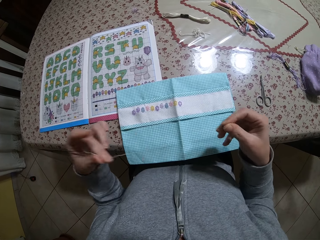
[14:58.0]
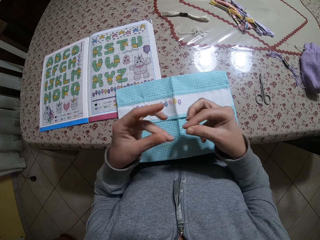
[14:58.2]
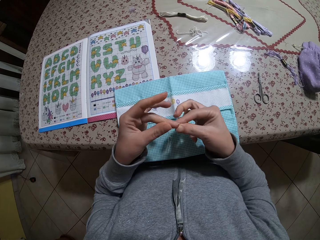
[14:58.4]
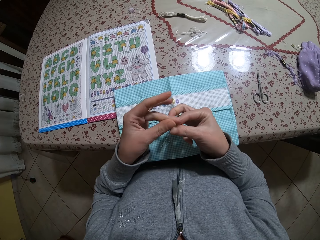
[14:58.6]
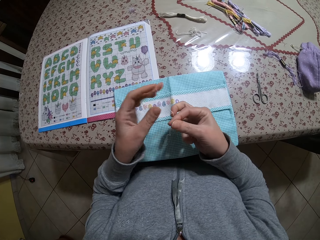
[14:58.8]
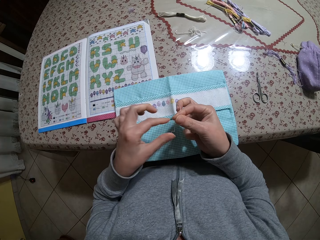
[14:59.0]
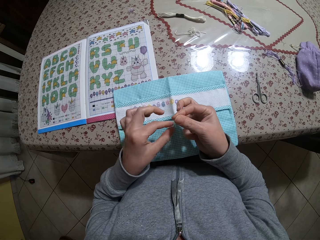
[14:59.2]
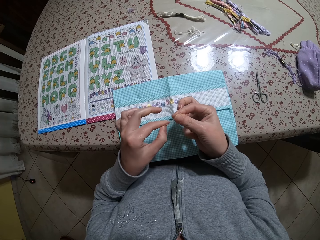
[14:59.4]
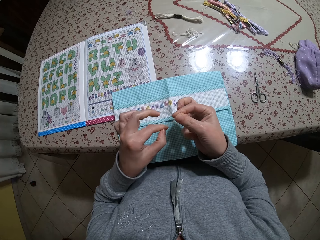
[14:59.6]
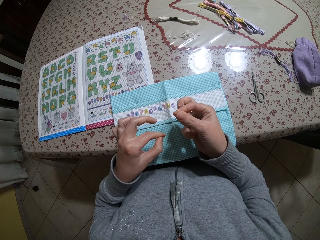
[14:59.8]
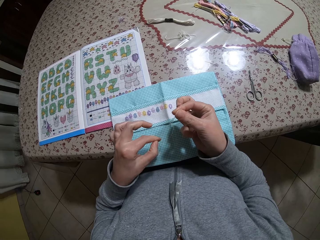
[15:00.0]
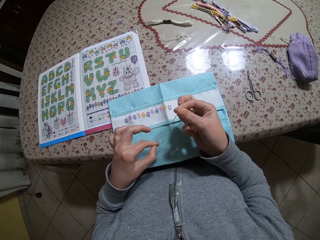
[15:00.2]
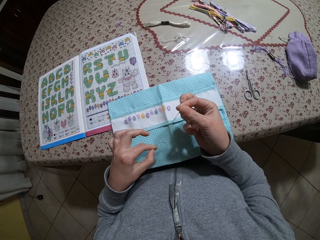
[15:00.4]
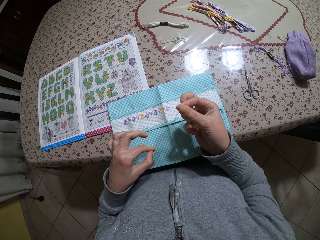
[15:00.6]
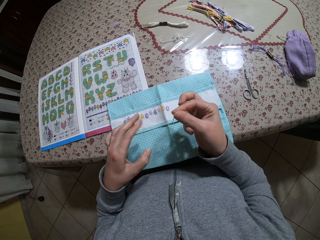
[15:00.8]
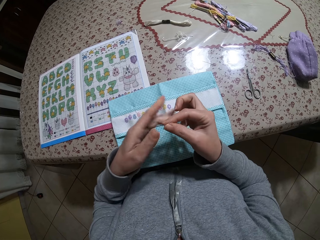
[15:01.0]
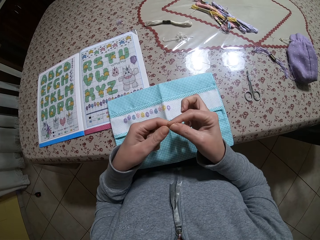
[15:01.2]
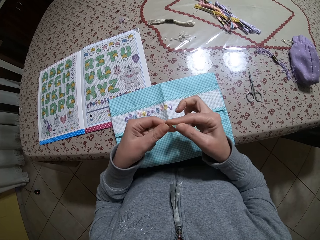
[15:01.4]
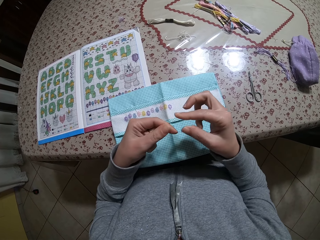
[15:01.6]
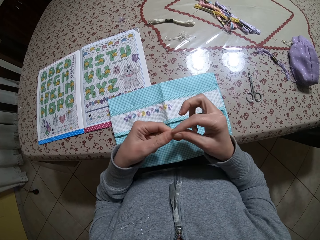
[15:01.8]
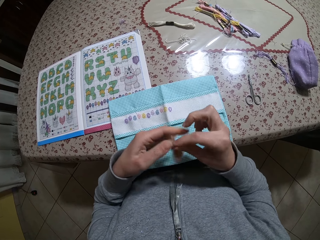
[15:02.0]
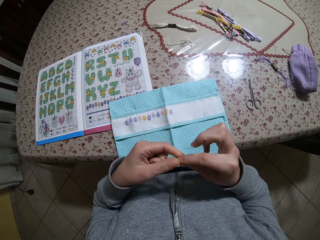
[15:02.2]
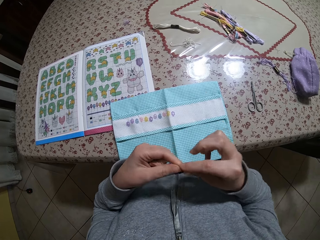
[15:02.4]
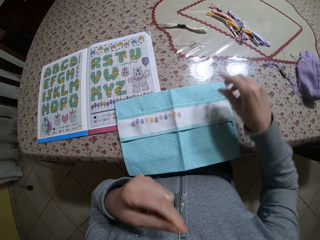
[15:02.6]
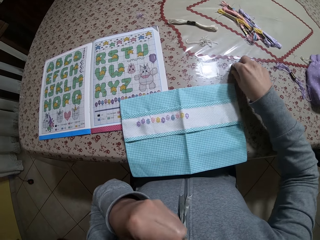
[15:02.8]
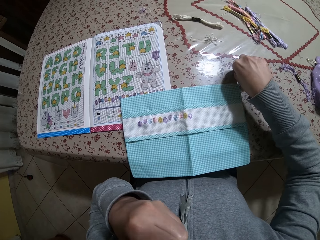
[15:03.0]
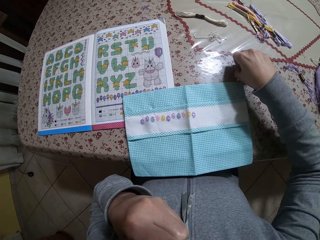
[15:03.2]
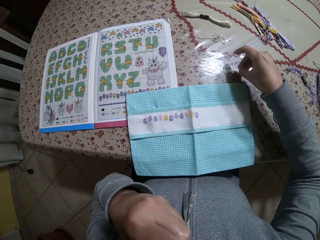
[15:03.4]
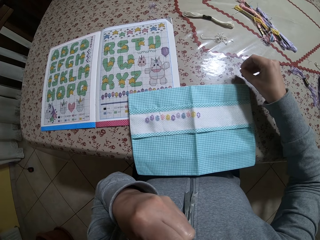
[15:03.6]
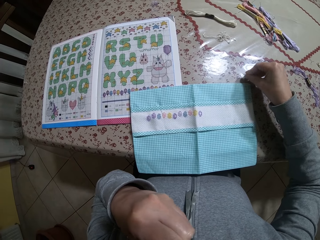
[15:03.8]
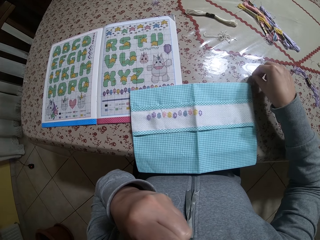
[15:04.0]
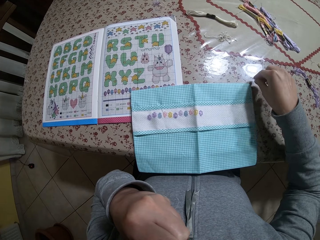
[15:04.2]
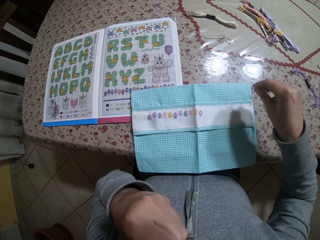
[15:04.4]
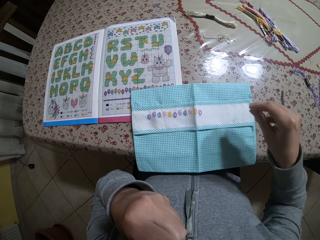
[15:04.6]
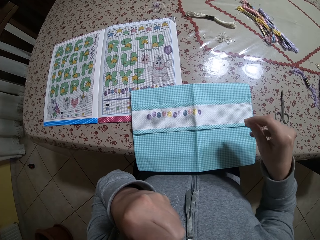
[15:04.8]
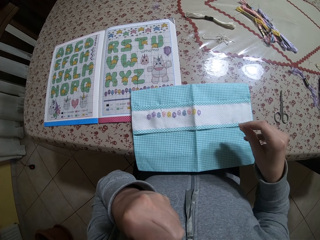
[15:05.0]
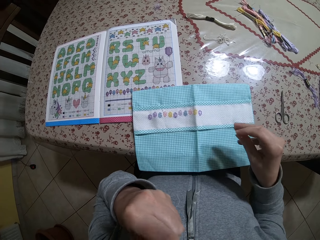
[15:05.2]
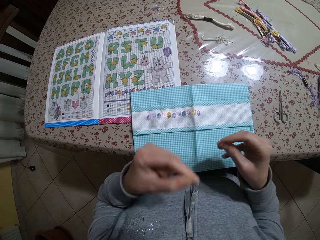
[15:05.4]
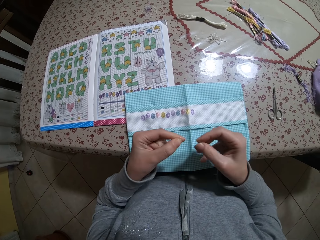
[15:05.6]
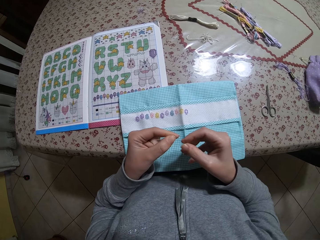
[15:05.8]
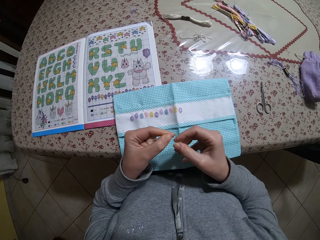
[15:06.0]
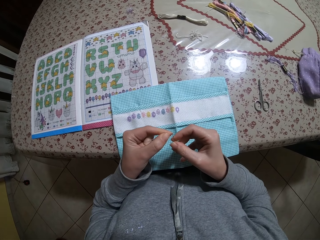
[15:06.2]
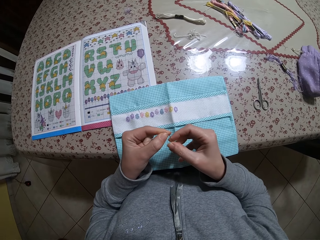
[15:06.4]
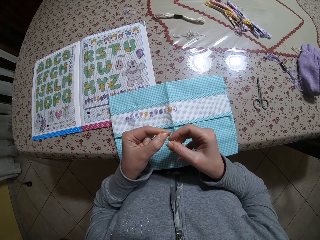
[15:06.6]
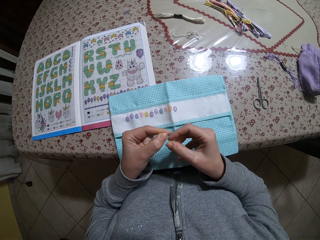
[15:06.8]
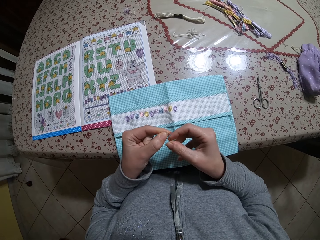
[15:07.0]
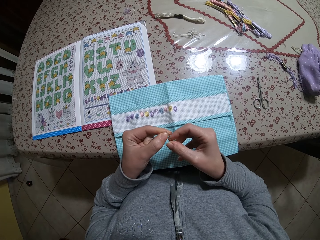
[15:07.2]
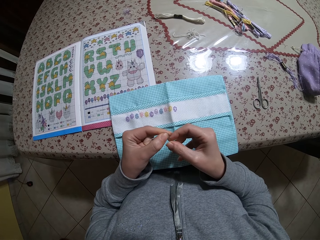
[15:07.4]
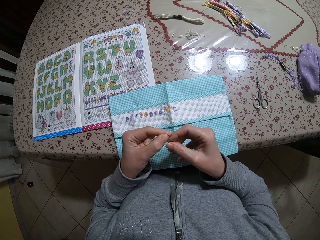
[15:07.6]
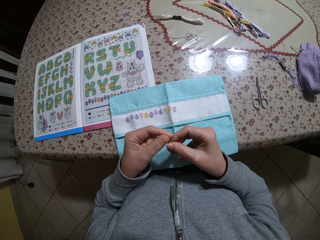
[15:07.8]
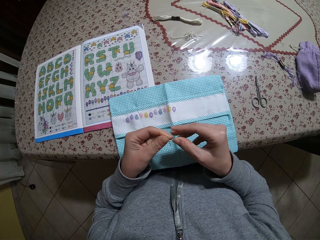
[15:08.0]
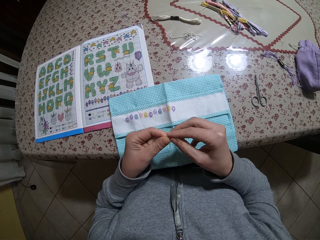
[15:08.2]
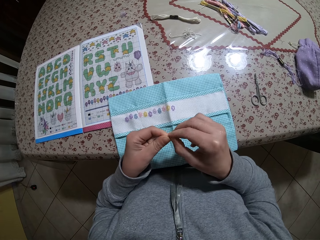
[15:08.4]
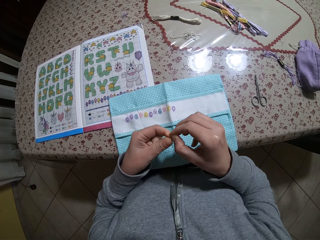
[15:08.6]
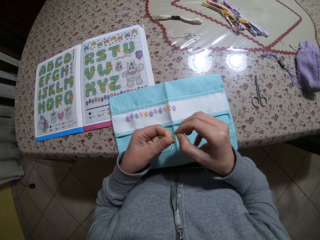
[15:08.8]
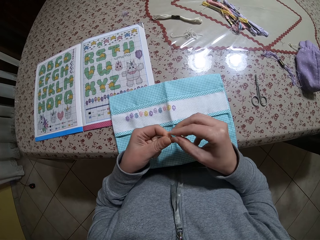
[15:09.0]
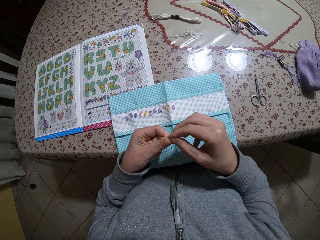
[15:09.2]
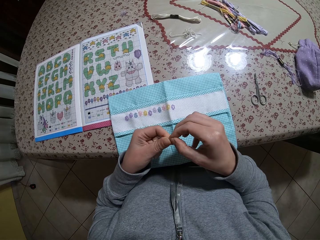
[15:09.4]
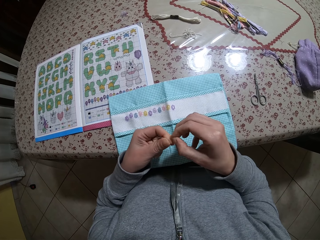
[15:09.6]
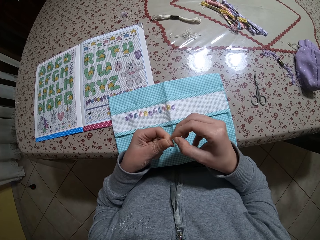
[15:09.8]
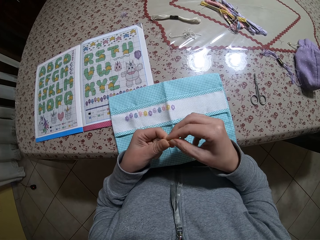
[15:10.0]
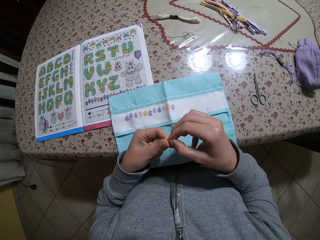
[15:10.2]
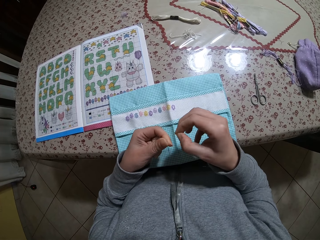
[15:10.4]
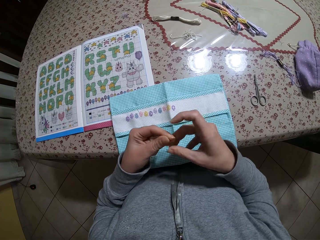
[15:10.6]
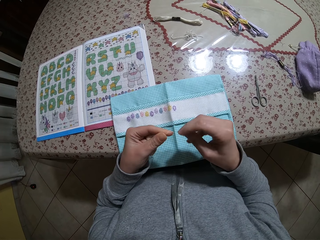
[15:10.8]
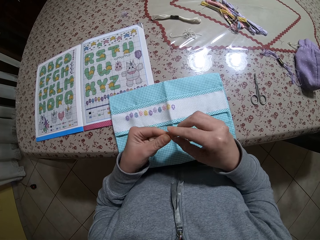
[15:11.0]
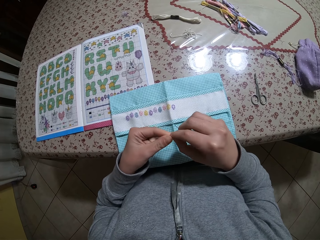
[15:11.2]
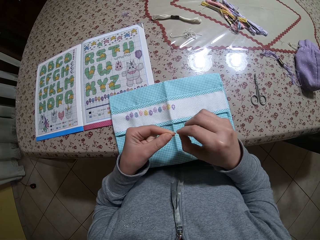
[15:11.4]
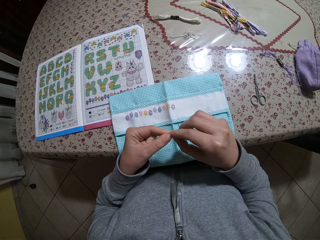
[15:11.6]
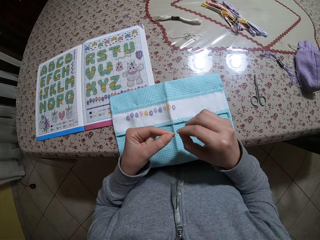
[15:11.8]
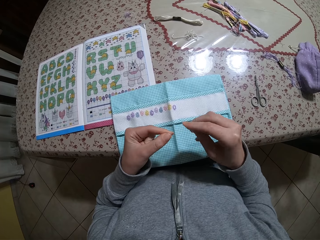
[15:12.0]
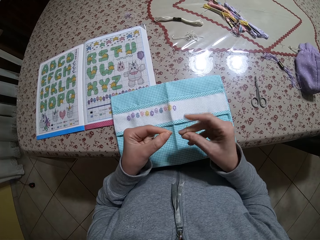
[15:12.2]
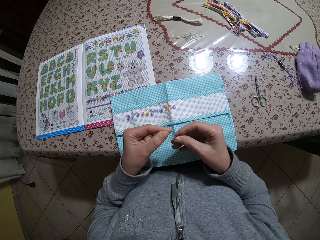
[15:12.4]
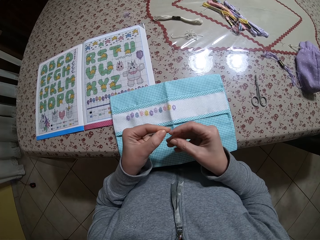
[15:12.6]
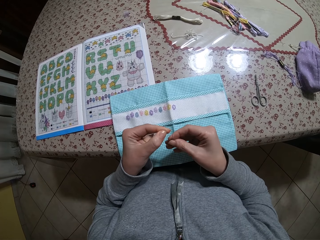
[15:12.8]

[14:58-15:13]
The camera wearer joins the ends of the thread. He picks up the needle from the table with his right hand. He inserts the thread into the needle. He pulls the gray thread with his right hand.

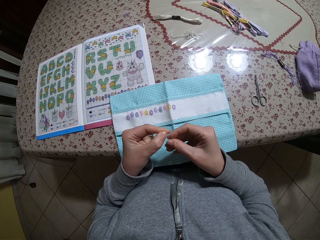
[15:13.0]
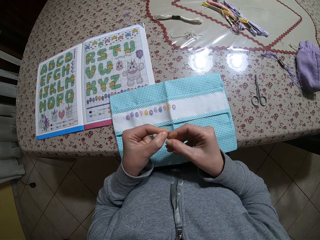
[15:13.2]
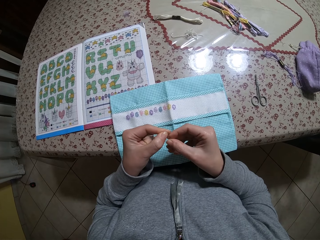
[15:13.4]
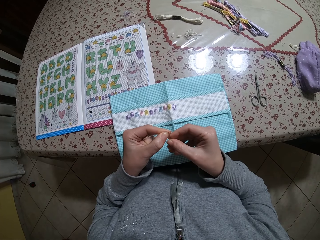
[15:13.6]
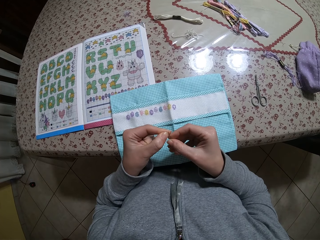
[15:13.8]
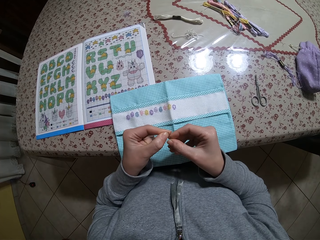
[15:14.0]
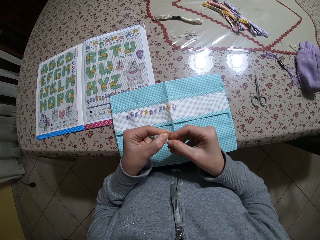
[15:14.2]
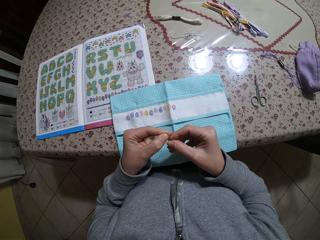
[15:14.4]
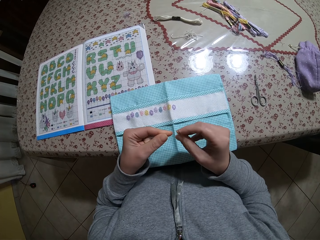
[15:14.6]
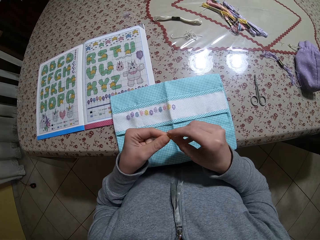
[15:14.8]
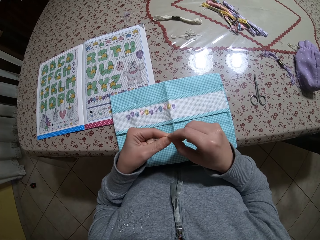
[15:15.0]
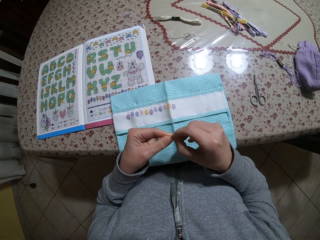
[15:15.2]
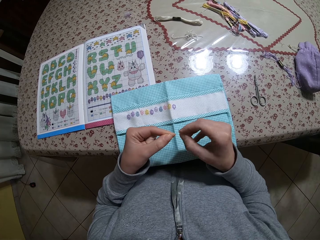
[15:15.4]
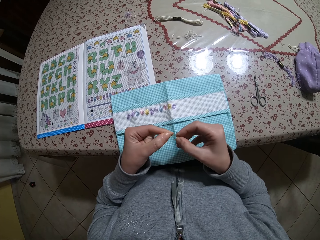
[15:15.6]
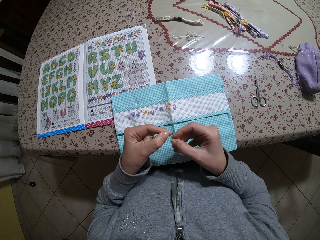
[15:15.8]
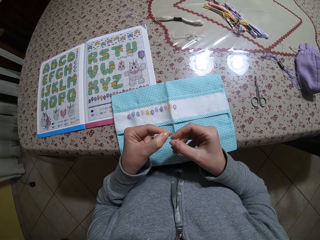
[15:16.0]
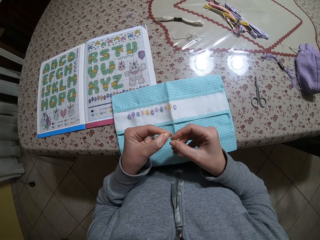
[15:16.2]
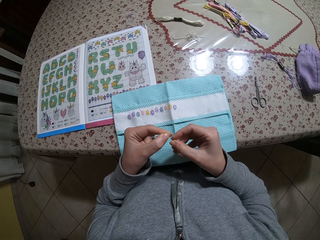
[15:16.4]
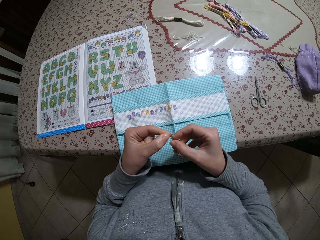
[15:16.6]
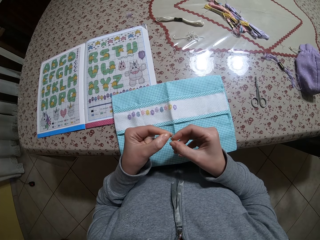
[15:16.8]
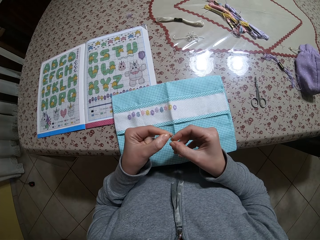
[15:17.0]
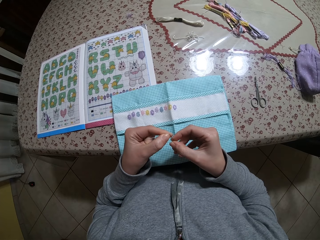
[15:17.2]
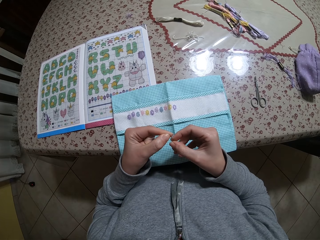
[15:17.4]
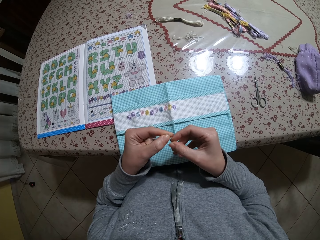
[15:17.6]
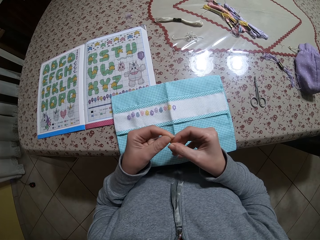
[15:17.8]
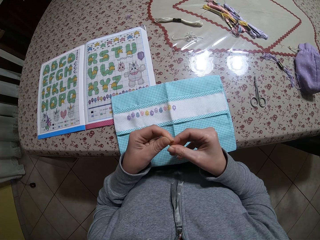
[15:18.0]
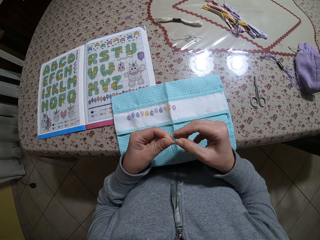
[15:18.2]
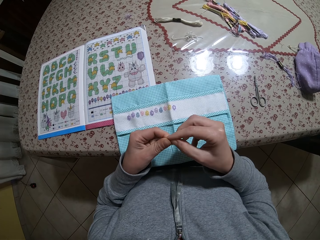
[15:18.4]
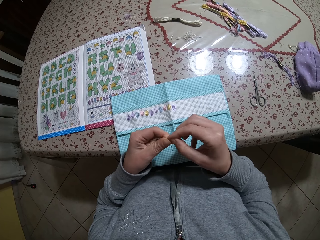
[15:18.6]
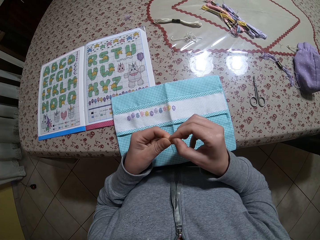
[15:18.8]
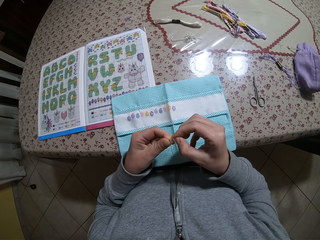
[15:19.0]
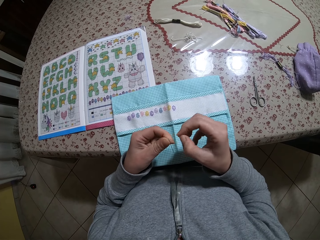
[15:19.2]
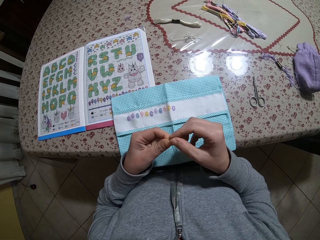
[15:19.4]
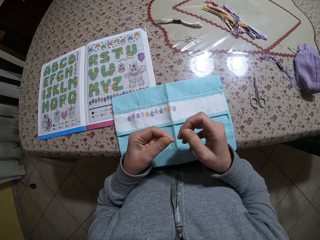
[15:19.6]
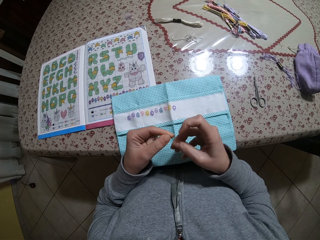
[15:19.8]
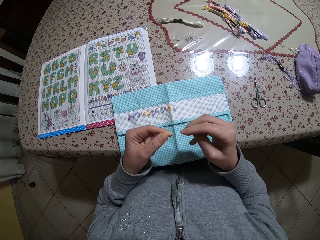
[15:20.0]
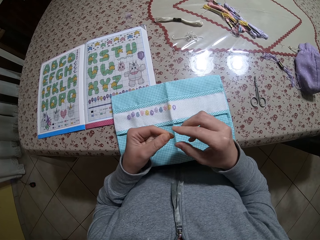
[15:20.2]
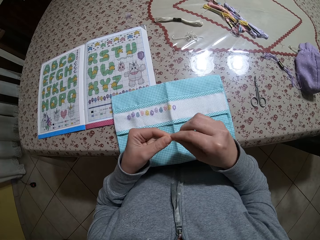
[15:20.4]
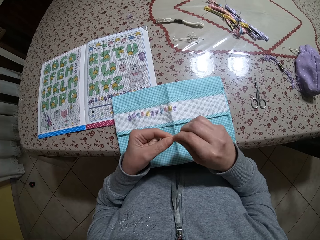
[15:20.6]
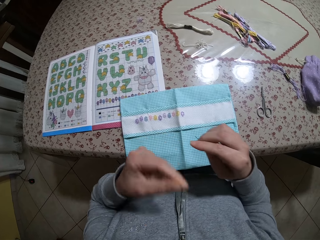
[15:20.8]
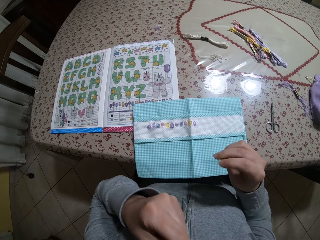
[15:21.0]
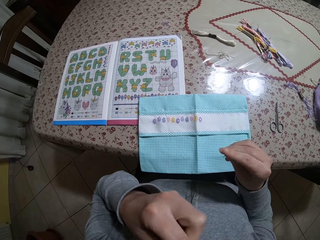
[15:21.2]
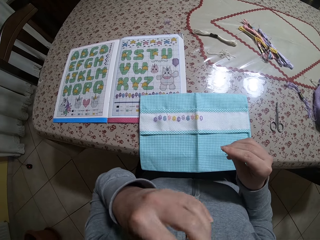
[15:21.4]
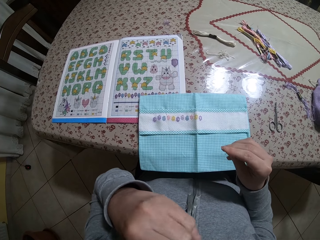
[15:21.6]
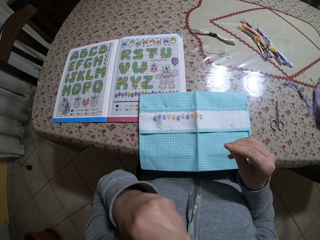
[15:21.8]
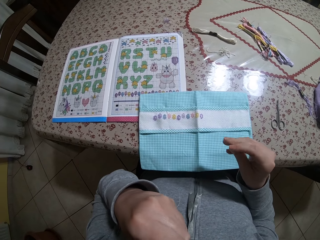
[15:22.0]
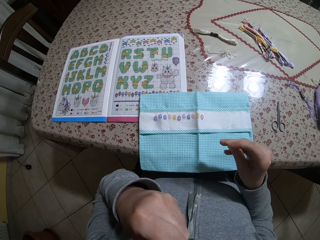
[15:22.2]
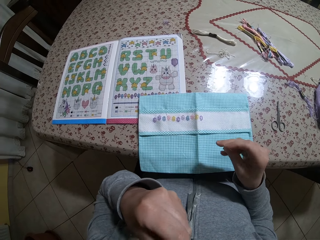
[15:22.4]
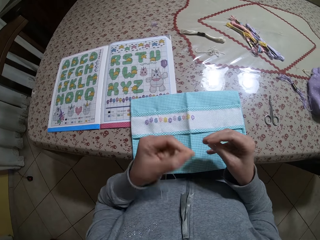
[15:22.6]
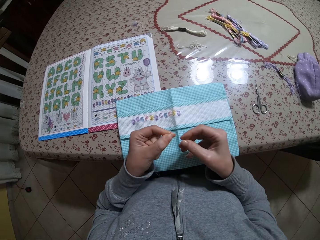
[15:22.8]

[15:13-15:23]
The camera wearer puts the thread into the mouth.
